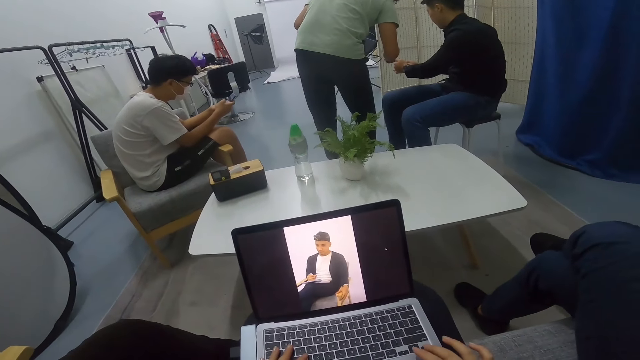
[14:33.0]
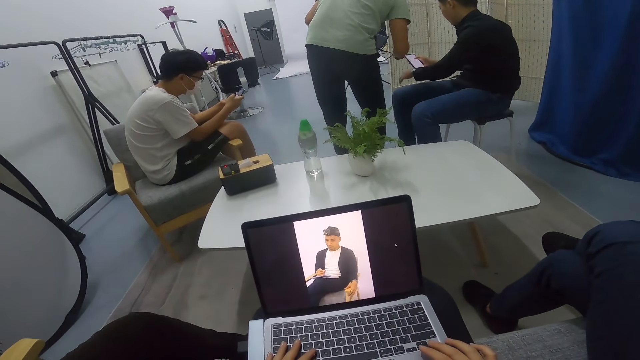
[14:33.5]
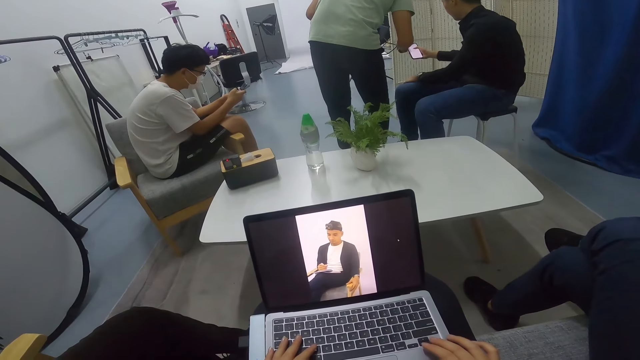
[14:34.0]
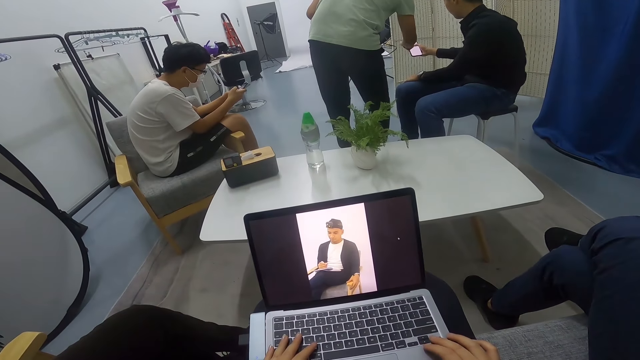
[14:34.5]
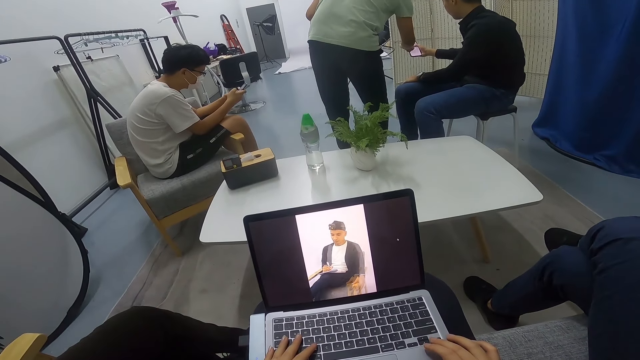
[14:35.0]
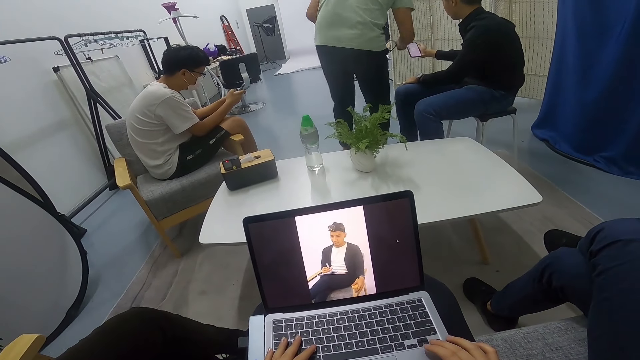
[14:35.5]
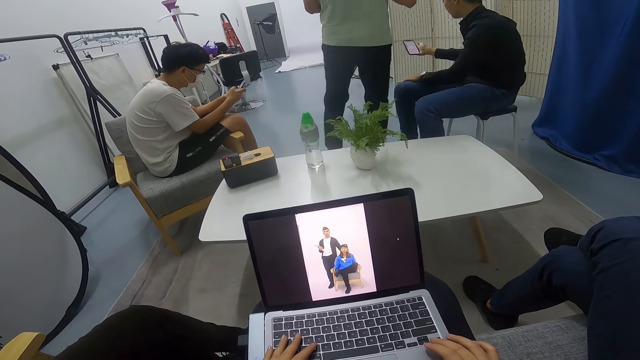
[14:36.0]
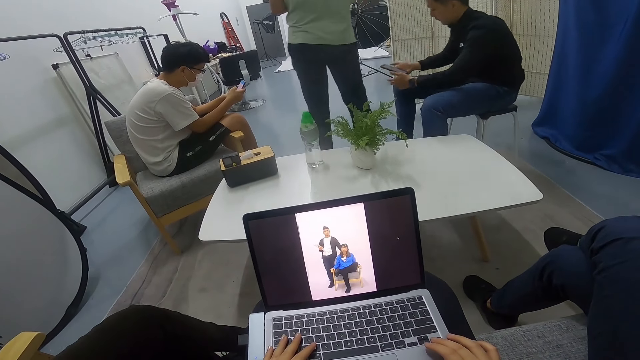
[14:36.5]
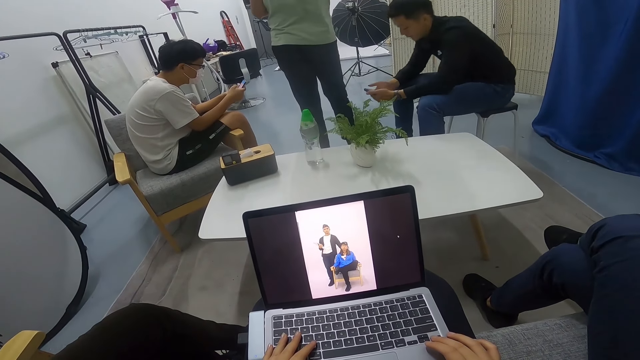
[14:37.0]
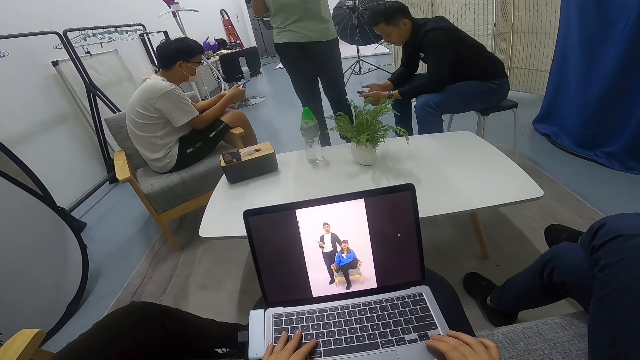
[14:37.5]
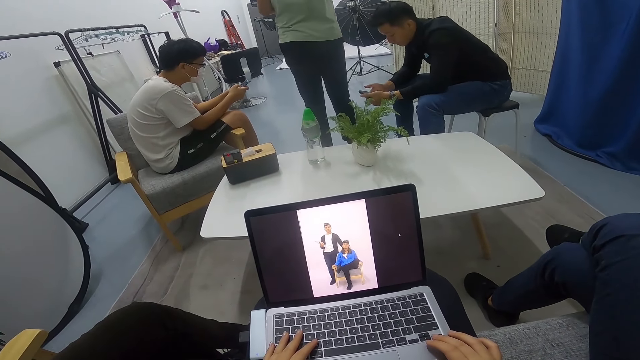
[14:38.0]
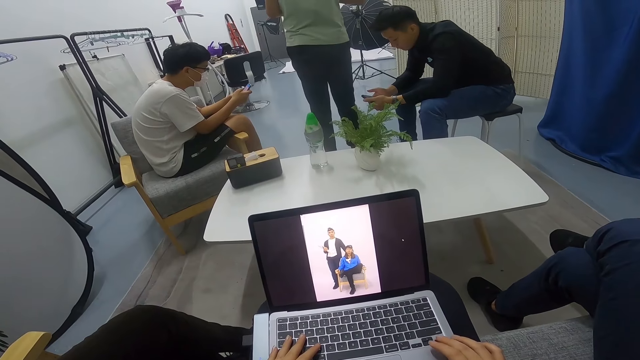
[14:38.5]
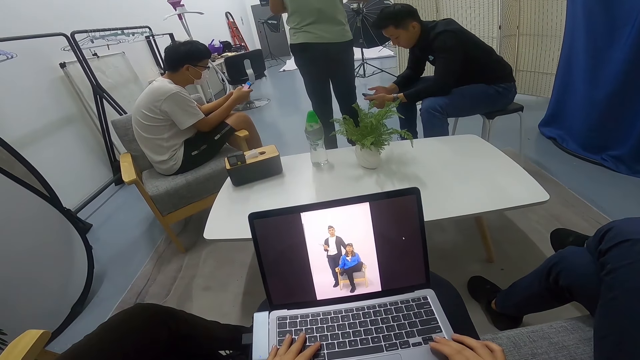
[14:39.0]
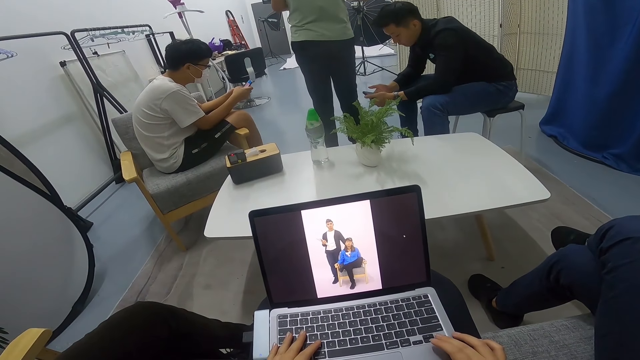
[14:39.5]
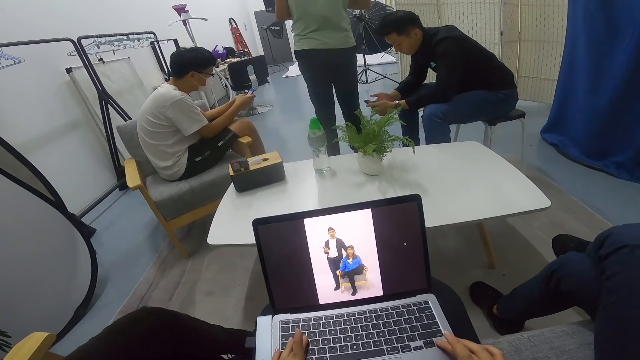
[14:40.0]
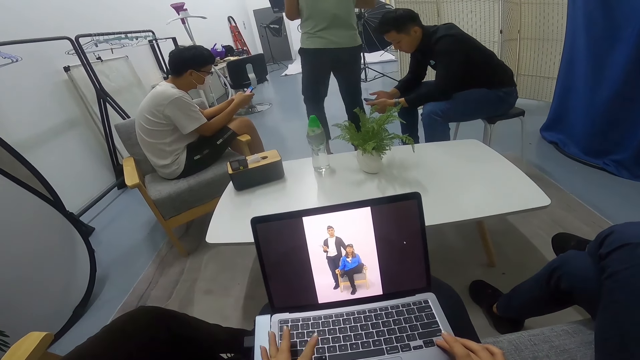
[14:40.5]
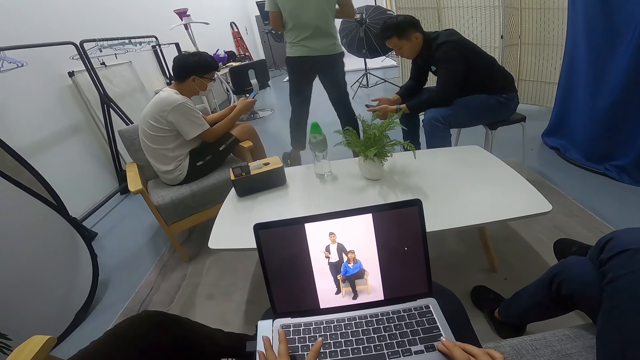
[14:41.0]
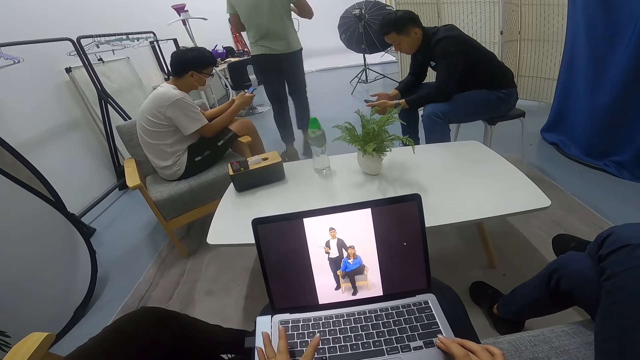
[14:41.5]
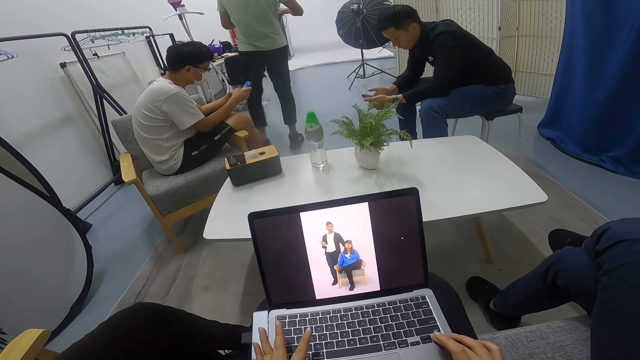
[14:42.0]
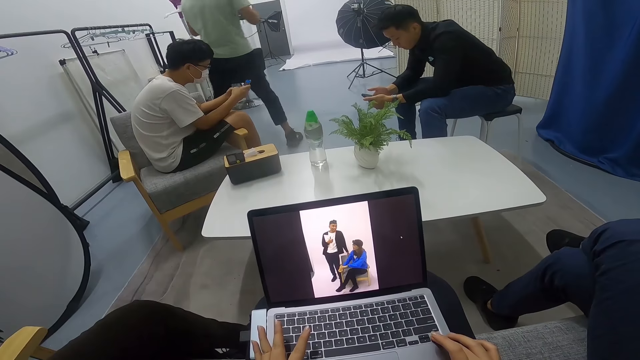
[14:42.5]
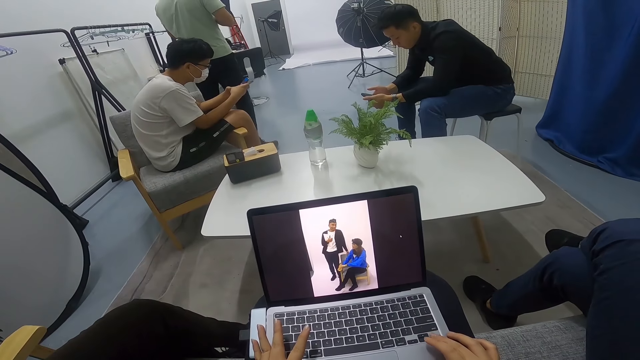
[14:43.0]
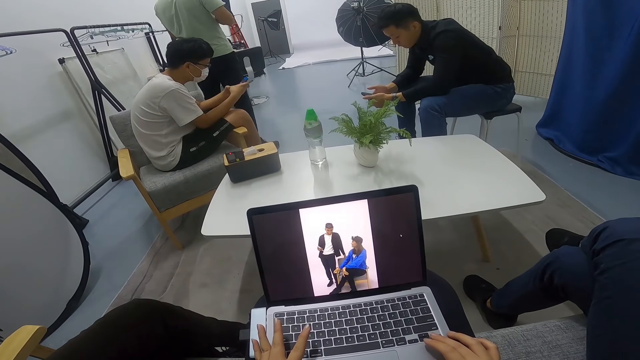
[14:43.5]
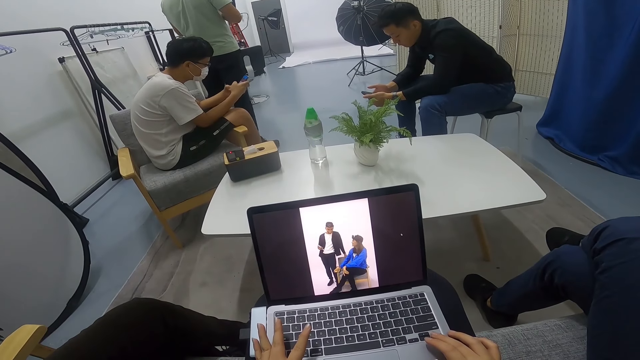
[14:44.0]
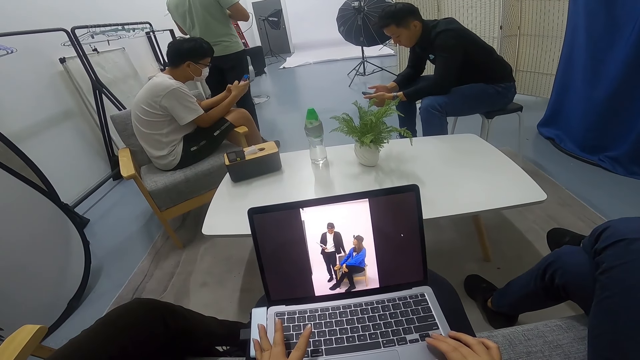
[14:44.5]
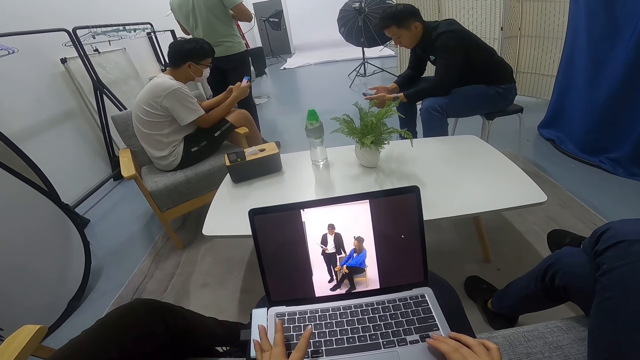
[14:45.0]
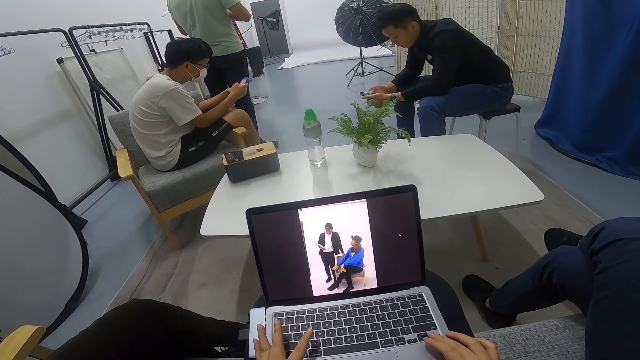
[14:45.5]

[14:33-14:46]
A man operates a phone on another man's hands. The other man uses the phone. A third man uses his phone. The first man operates his laptop. He operates the laptop on his way round in the room.

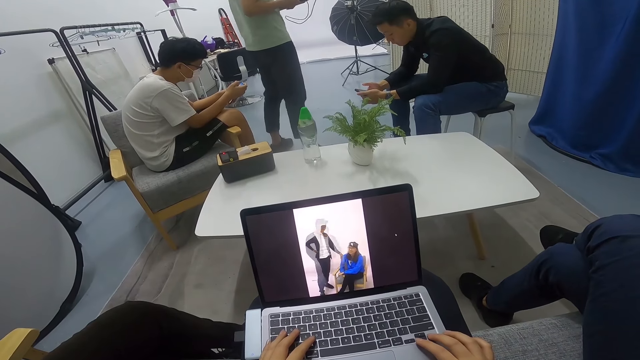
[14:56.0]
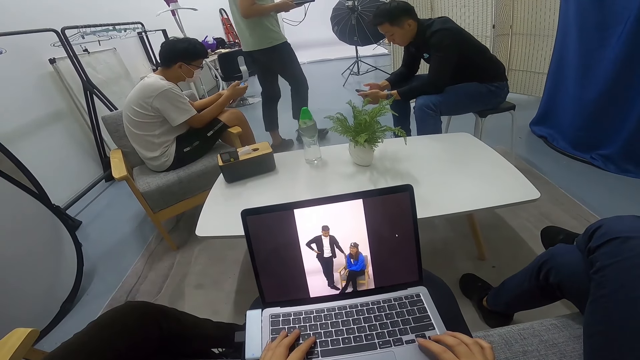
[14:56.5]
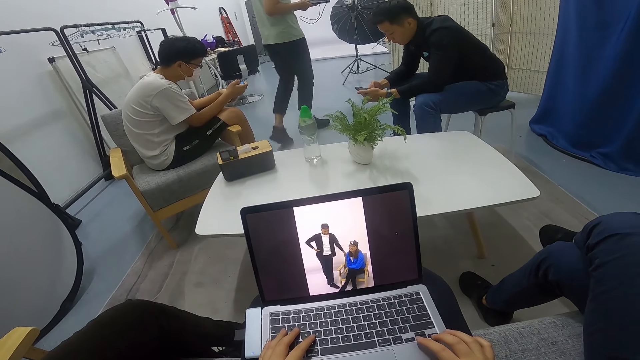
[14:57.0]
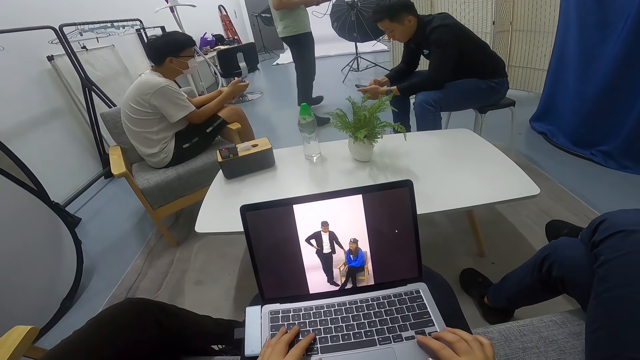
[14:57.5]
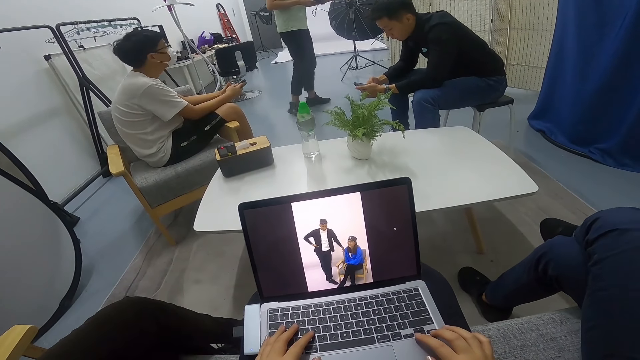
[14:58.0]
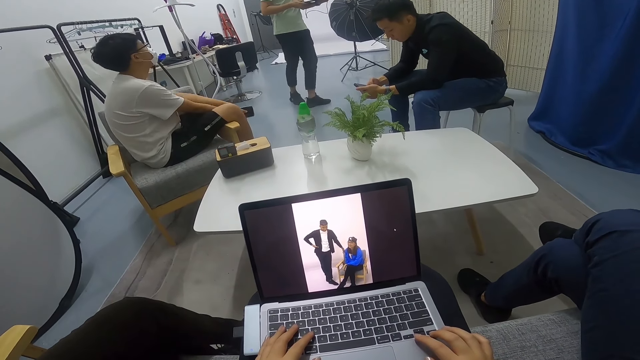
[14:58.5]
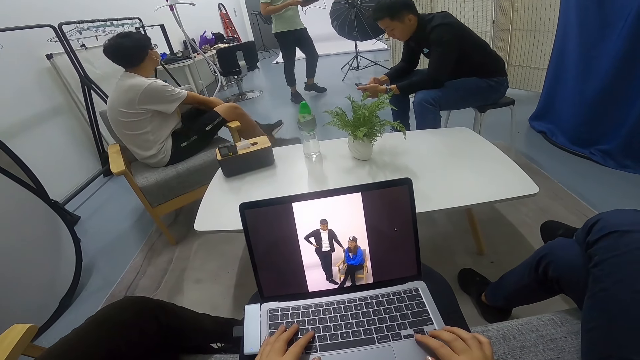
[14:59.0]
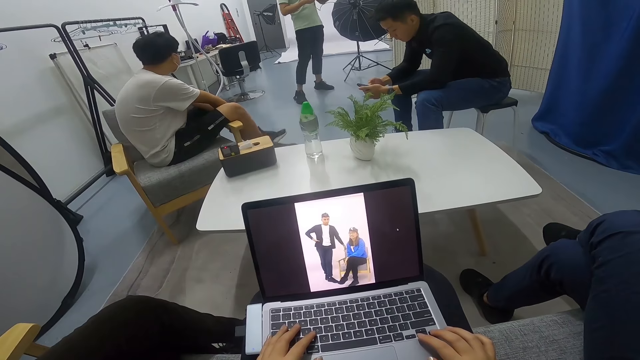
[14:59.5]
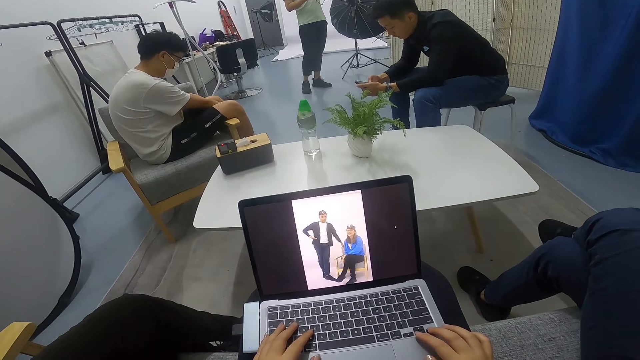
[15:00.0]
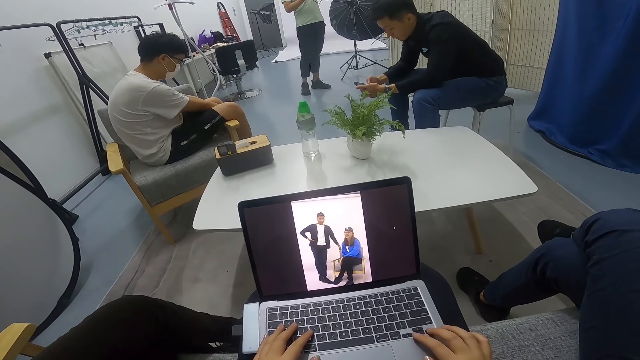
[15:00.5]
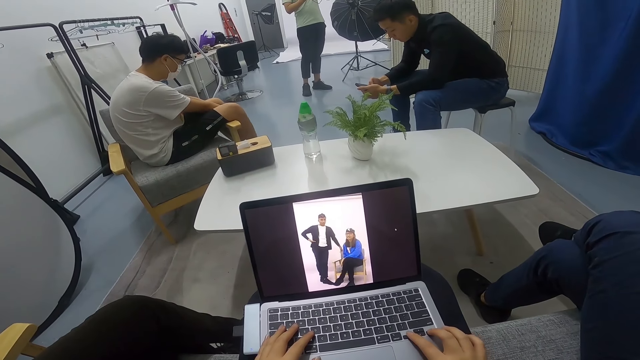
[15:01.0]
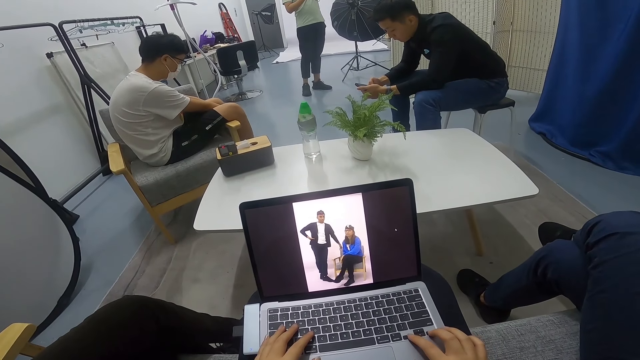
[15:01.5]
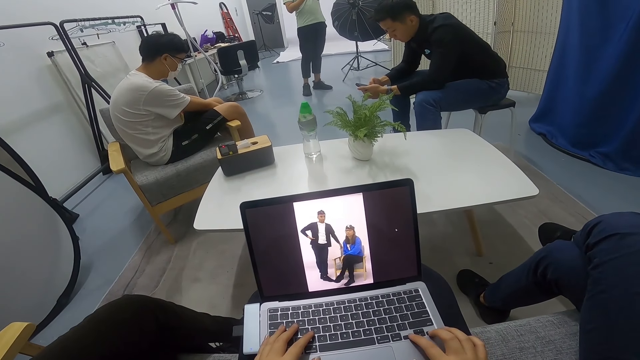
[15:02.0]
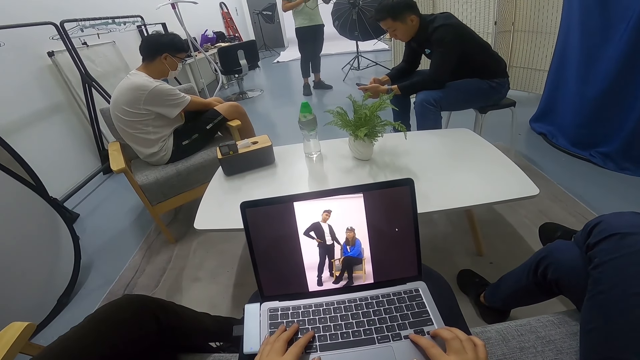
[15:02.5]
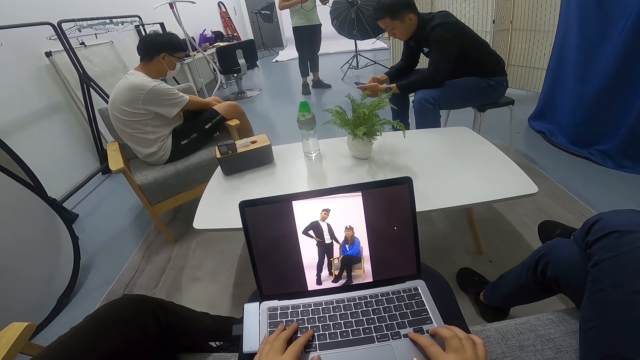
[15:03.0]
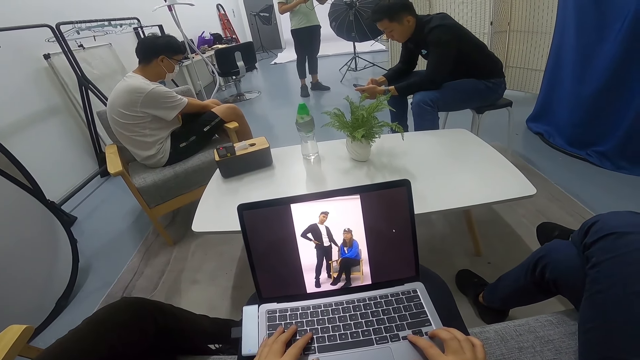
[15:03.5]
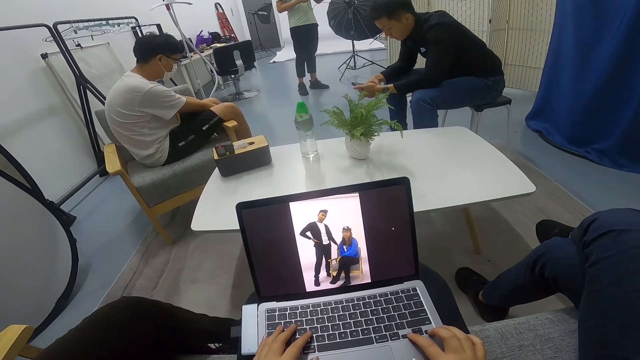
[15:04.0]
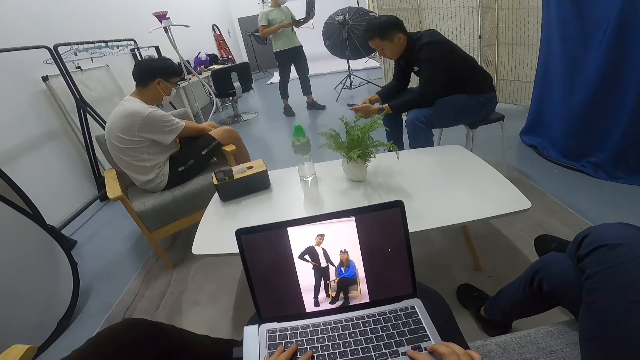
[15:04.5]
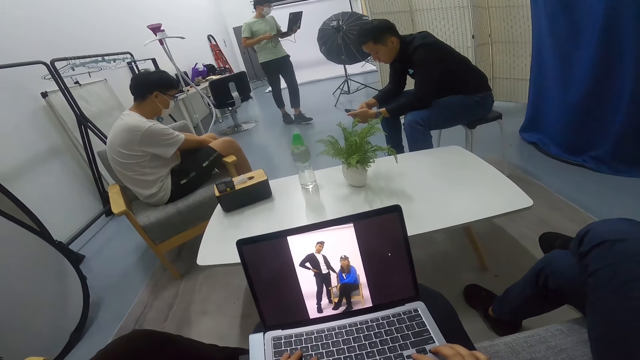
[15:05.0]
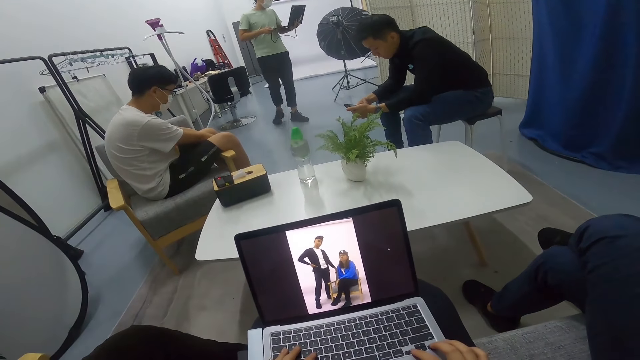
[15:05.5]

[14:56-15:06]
A person looks at another person. The first person swings the legs.
